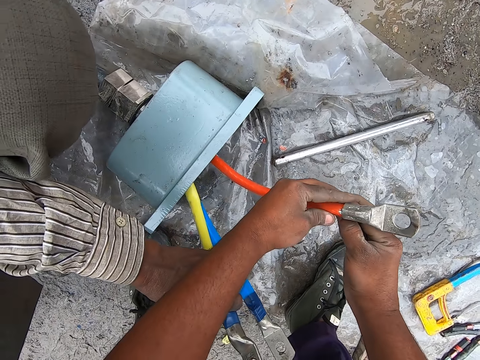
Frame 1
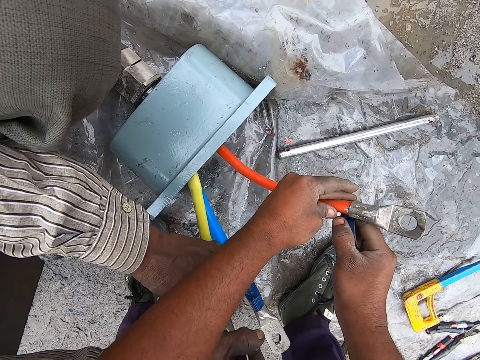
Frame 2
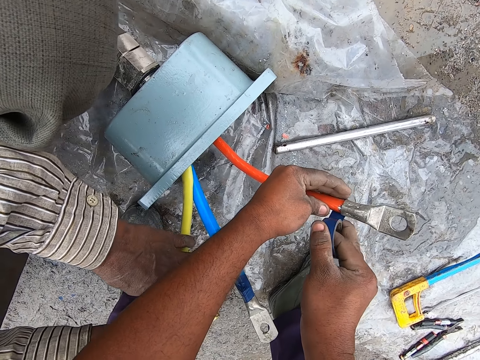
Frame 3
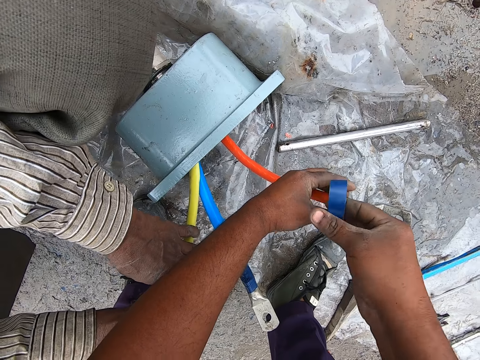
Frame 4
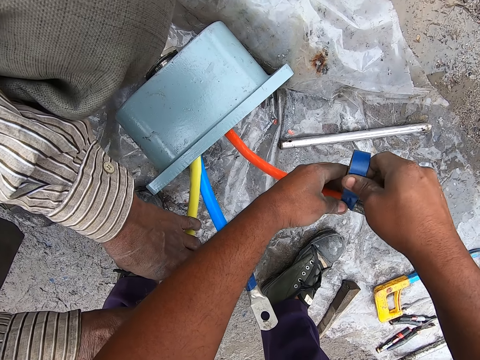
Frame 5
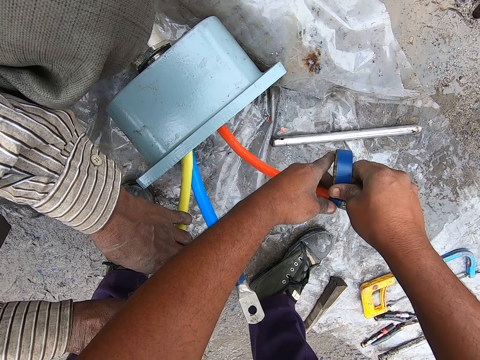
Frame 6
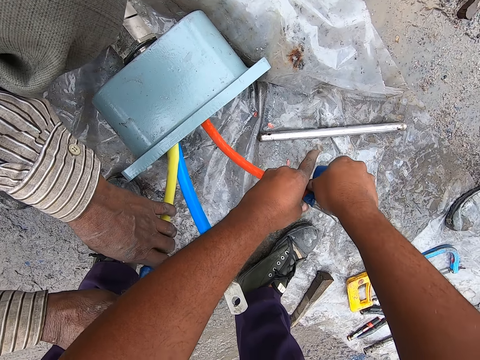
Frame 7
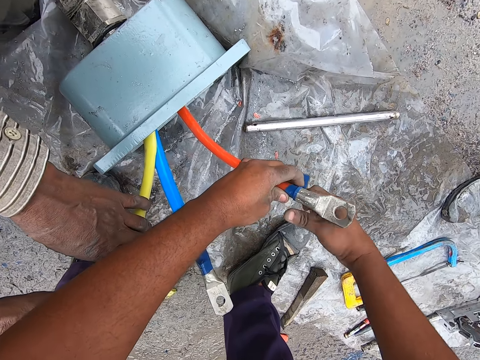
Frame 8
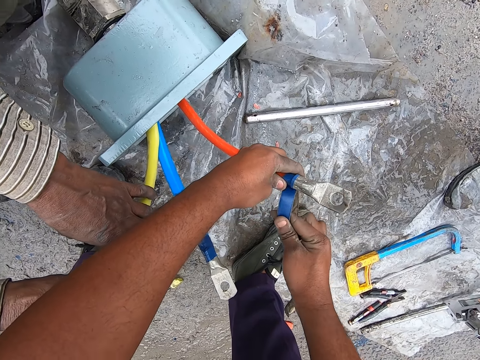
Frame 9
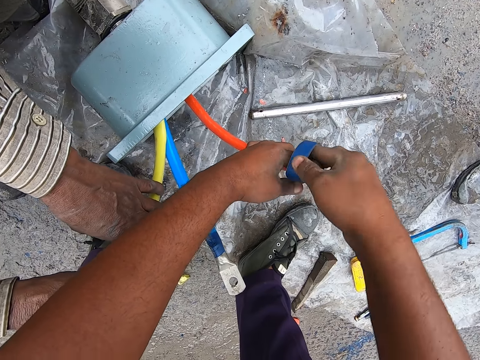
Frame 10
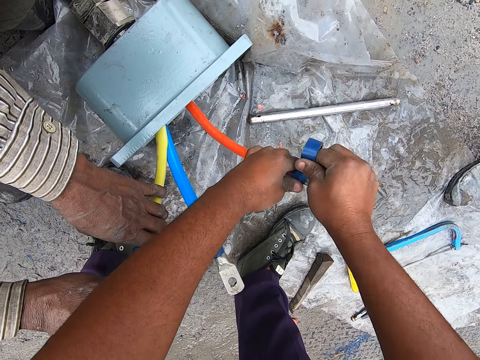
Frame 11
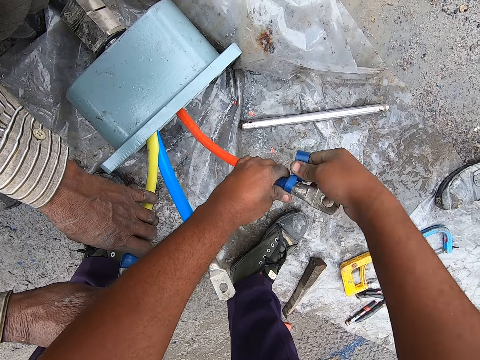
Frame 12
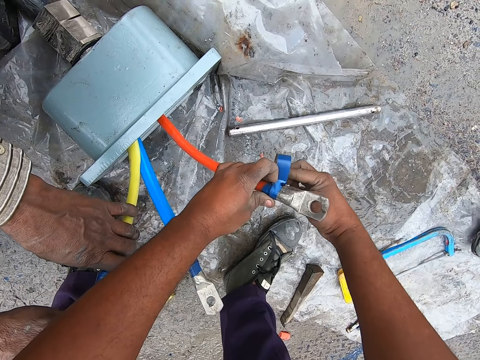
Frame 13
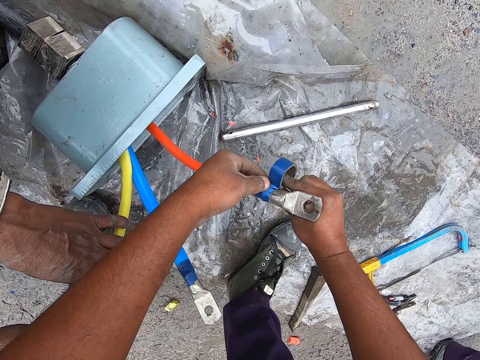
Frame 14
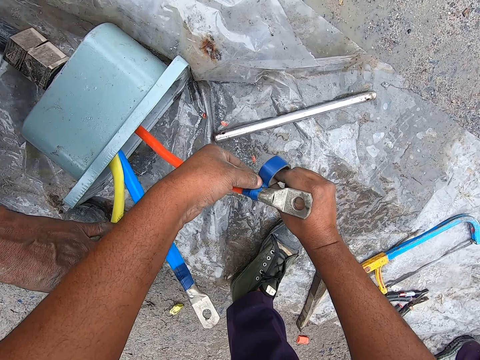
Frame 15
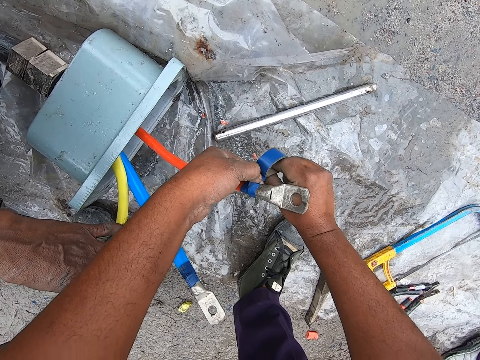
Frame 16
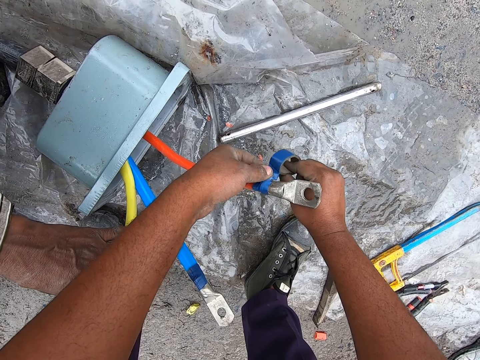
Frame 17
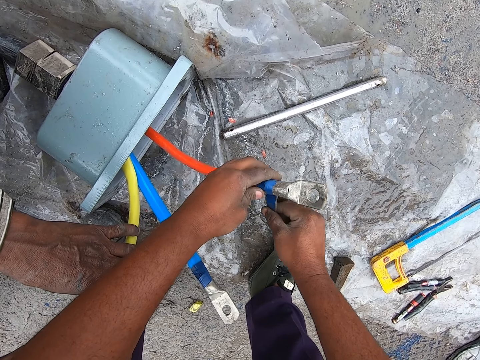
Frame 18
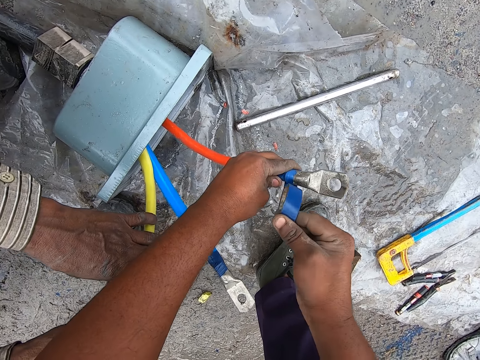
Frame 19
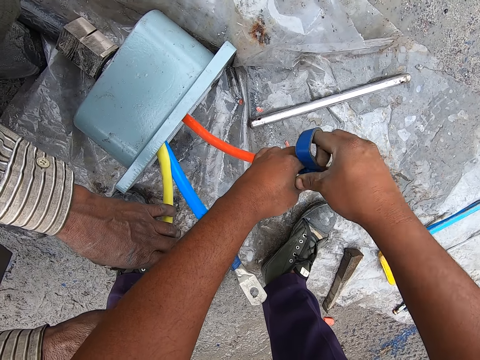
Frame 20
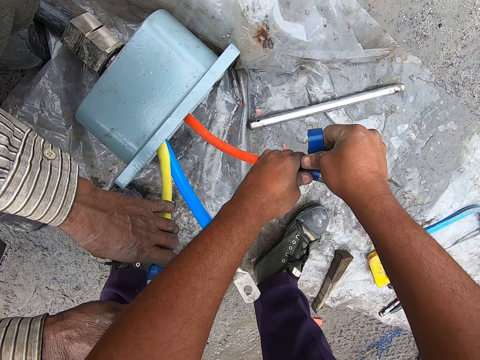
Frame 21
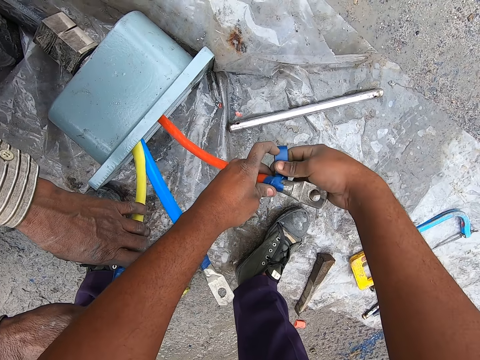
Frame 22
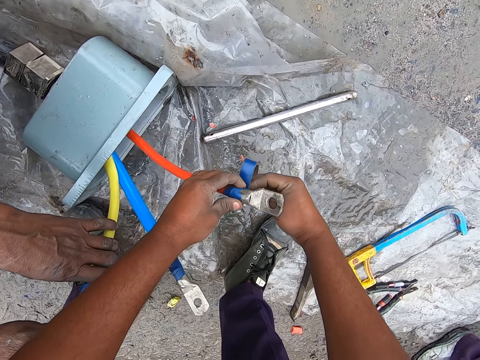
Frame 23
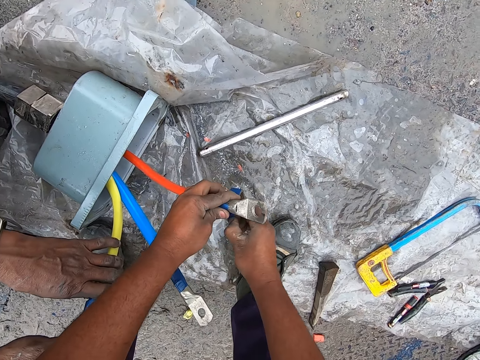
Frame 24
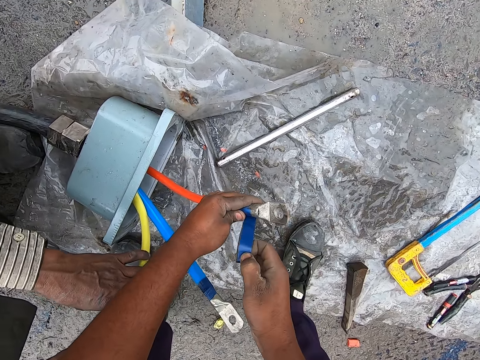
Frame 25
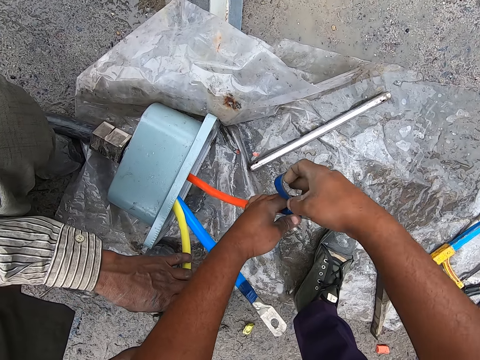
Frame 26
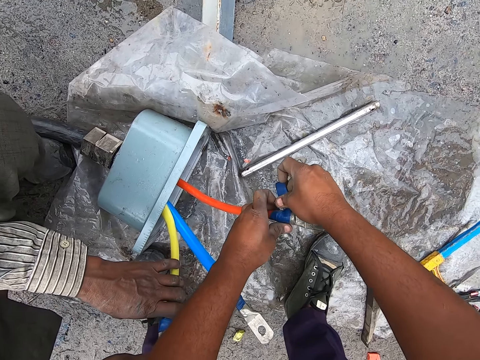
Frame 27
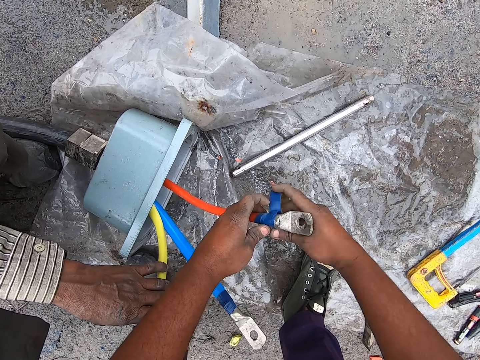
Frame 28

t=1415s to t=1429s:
The camera wearer puts tape on the pipe. They interact with a man.

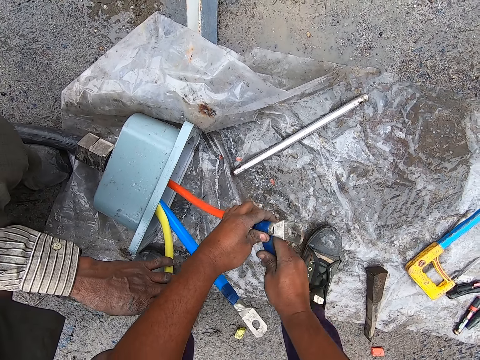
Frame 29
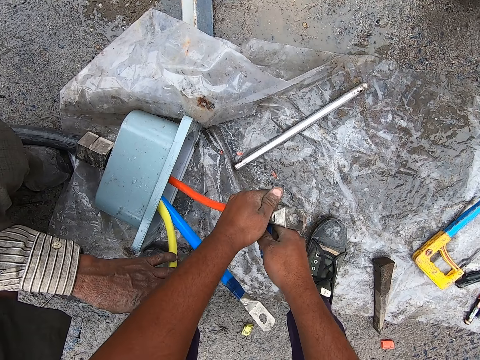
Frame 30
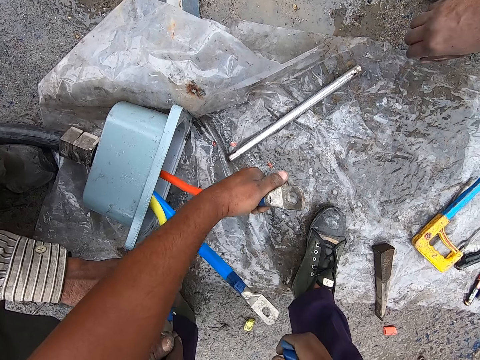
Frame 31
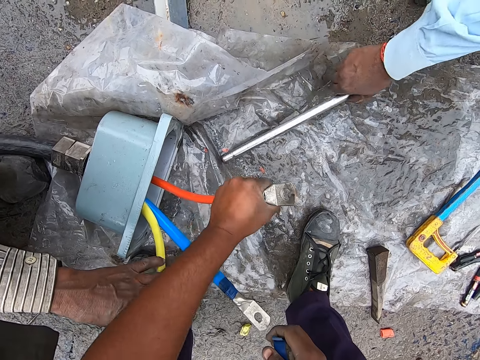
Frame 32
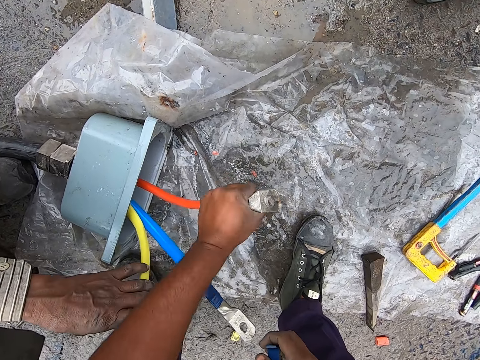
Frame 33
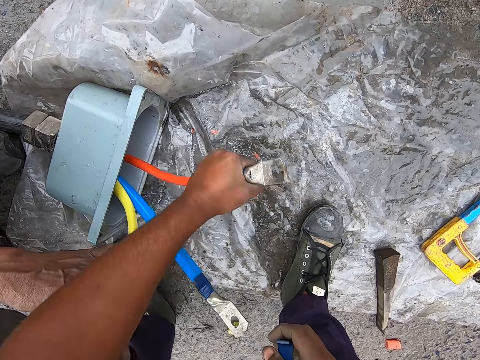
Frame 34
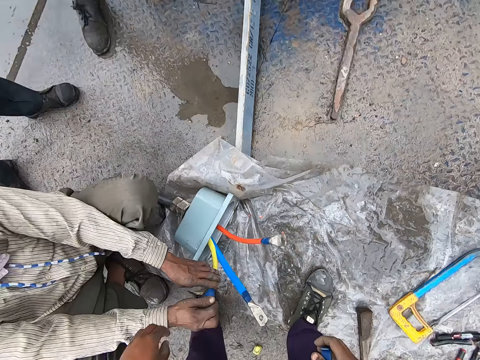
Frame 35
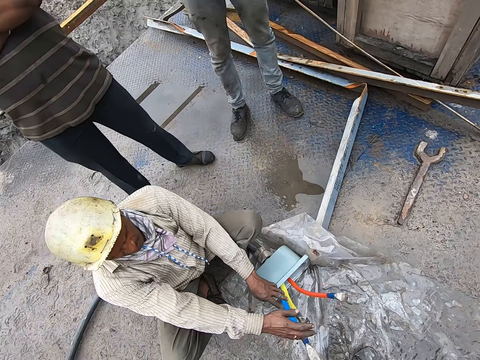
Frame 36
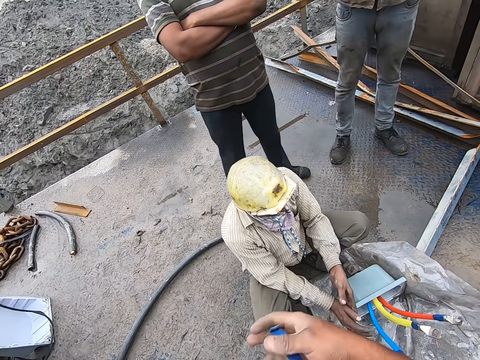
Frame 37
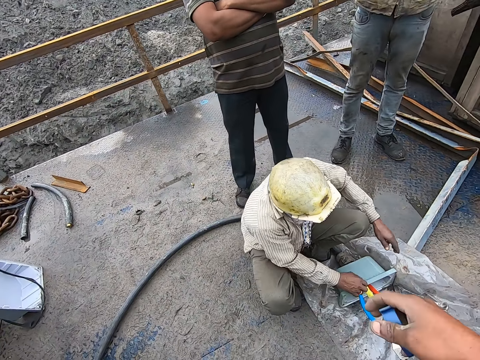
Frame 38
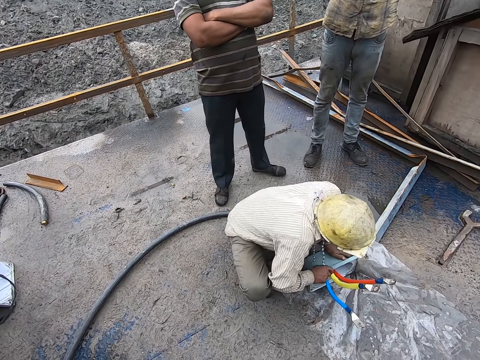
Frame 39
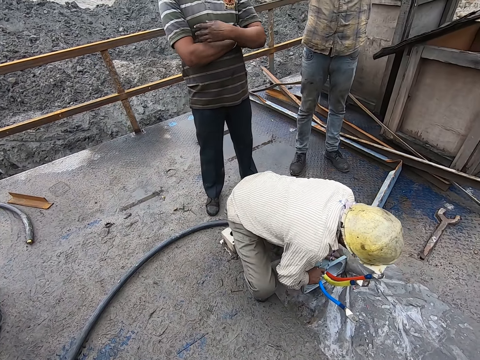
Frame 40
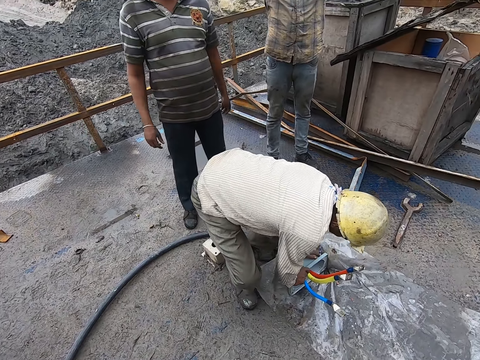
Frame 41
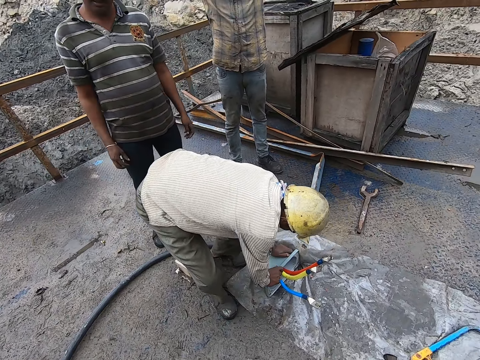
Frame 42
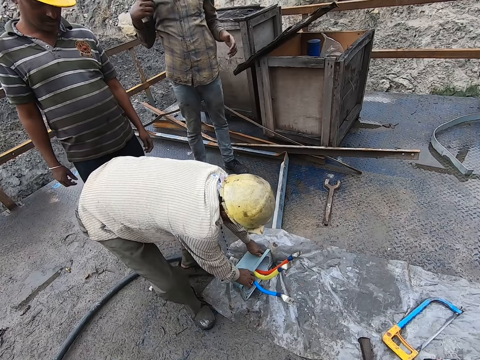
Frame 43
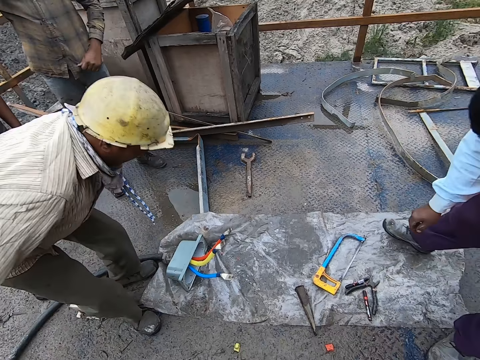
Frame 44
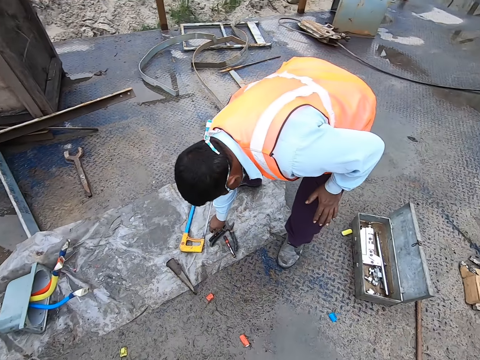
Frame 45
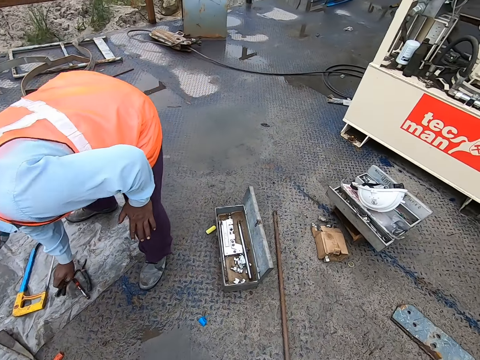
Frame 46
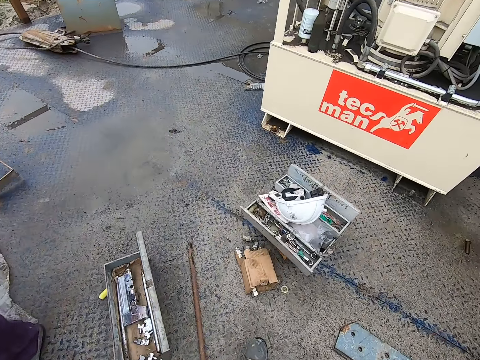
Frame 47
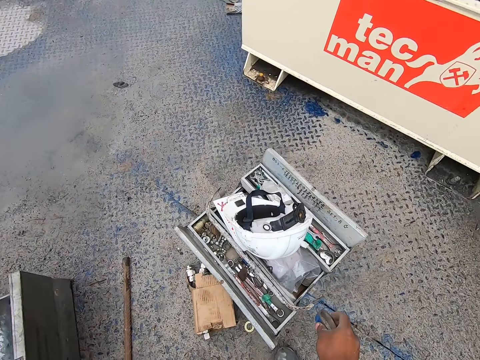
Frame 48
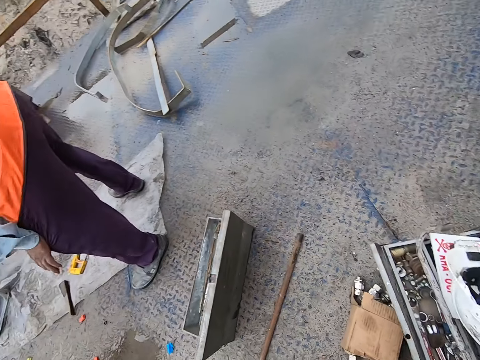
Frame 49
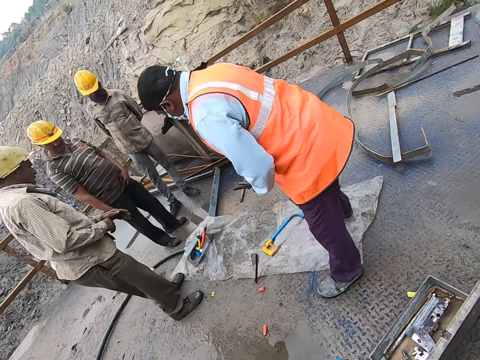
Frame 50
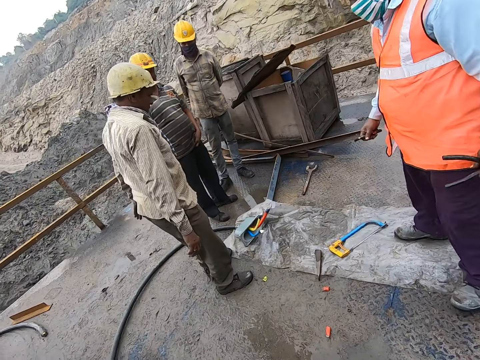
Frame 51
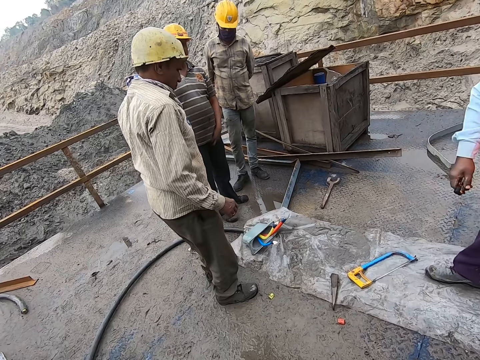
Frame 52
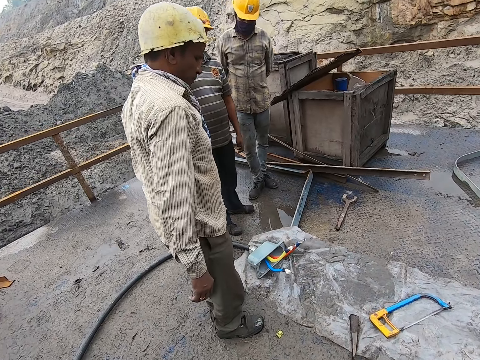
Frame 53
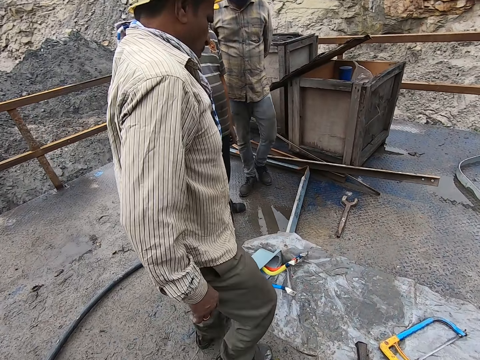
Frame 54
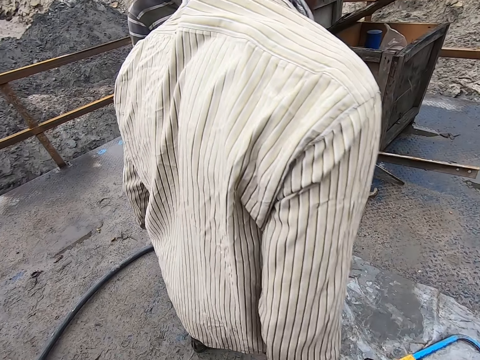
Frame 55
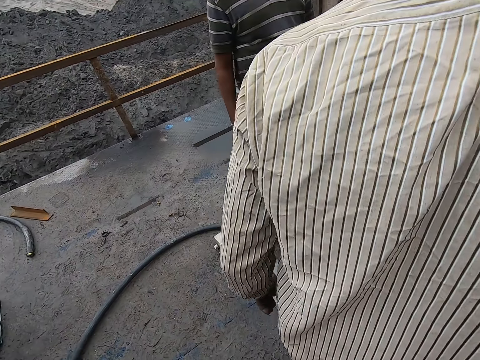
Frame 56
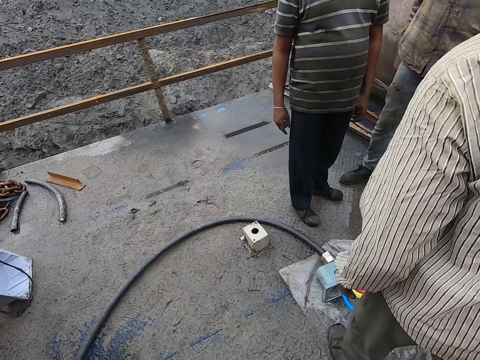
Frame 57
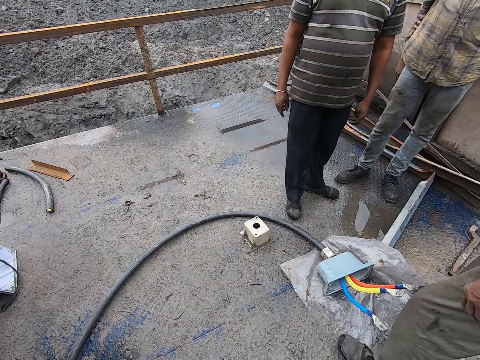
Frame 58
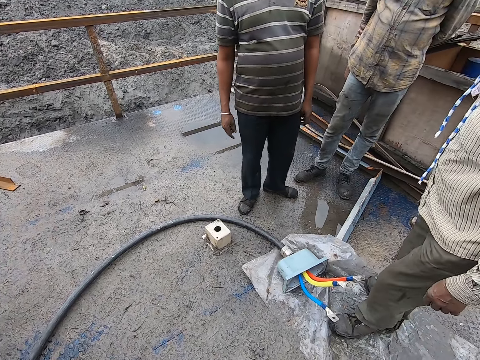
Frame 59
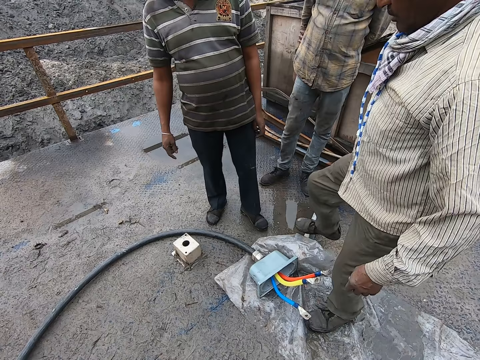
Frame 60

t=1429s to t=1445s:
The camera wearer cuts the tape. A man picks up a metal from the floor. The camera wearer adjusts the tape, rises up and moves the right hand. Another man rises up. The first man bends towards the floor. The camera wearer walks towards the tool box. They put the masking tape in the tool box. They turn around. They interact with the other man. They walk towards the other man. They move the right hand. The other man moves beside the camera wearer.
